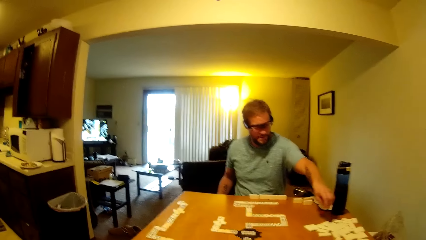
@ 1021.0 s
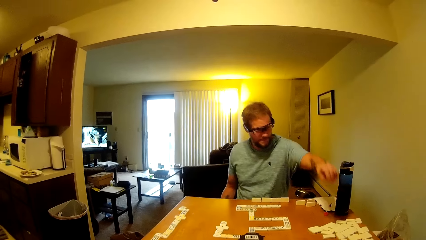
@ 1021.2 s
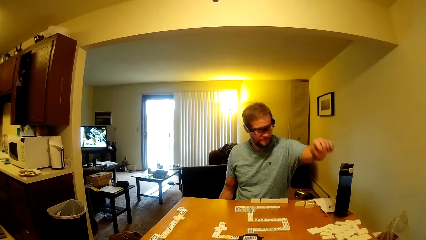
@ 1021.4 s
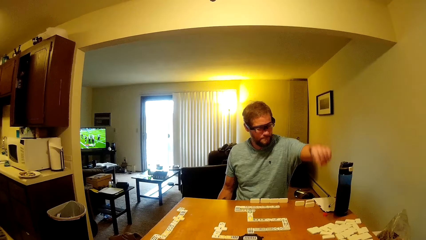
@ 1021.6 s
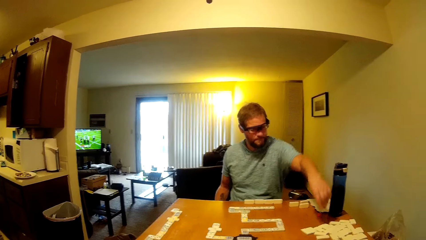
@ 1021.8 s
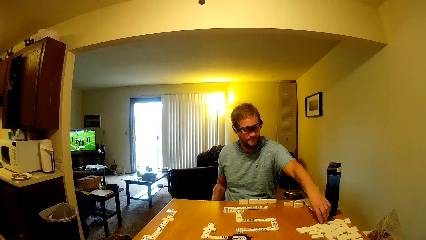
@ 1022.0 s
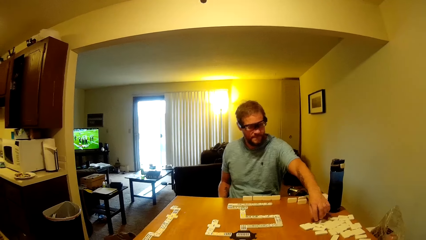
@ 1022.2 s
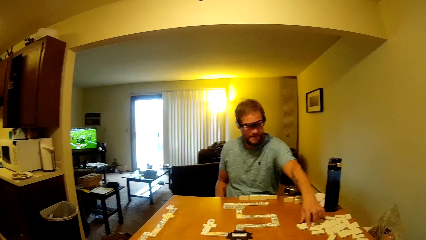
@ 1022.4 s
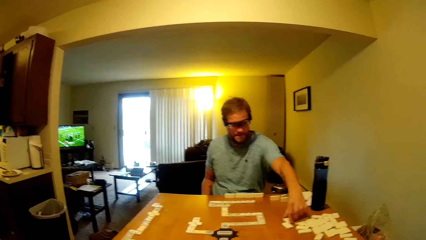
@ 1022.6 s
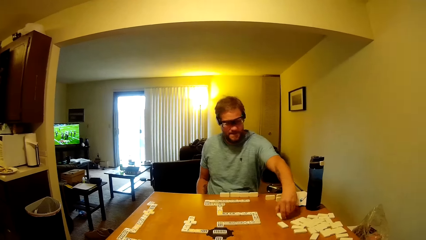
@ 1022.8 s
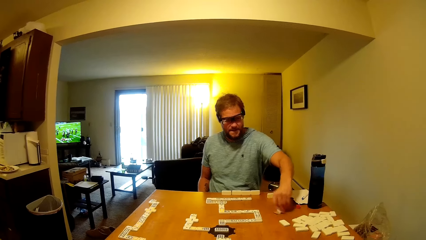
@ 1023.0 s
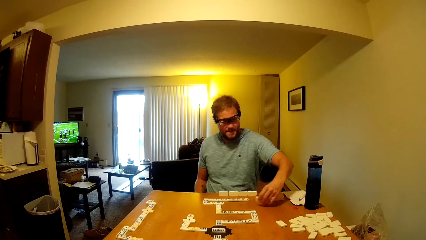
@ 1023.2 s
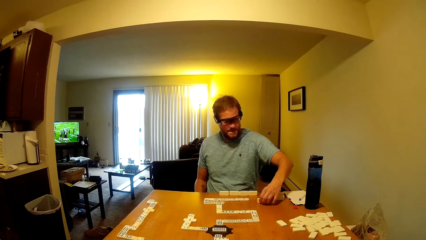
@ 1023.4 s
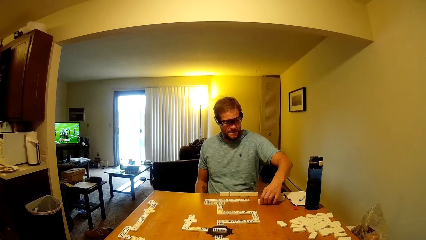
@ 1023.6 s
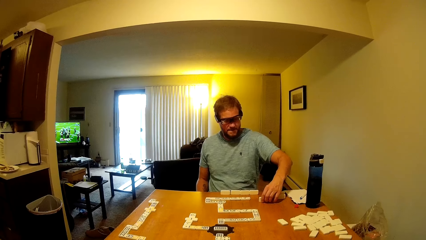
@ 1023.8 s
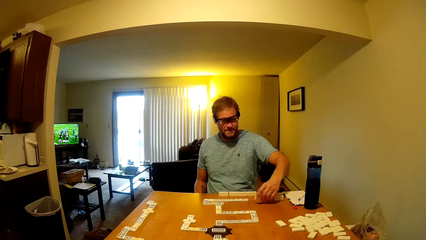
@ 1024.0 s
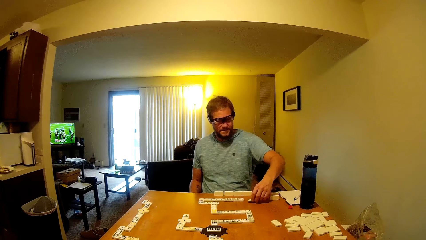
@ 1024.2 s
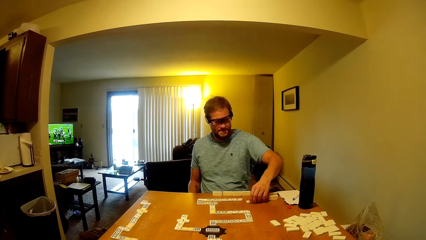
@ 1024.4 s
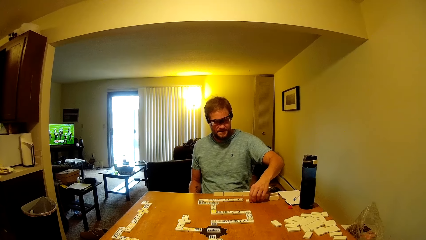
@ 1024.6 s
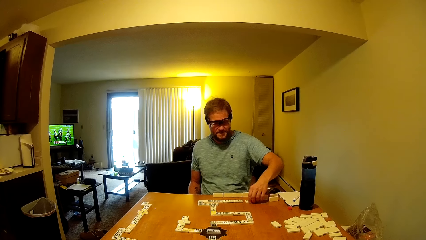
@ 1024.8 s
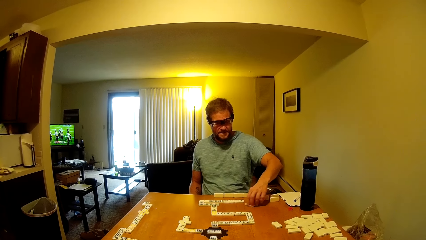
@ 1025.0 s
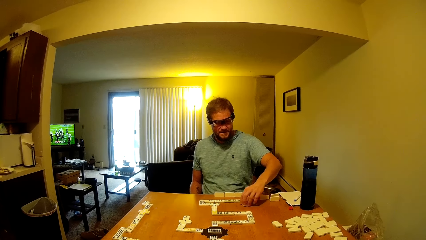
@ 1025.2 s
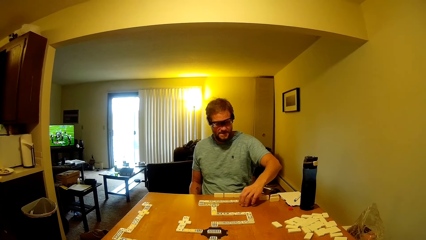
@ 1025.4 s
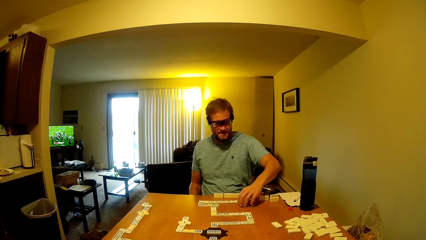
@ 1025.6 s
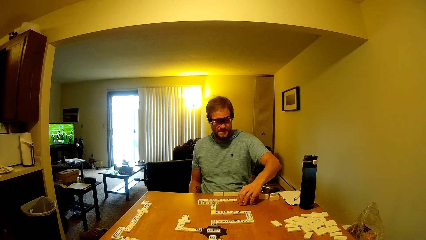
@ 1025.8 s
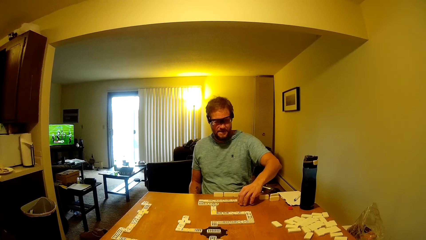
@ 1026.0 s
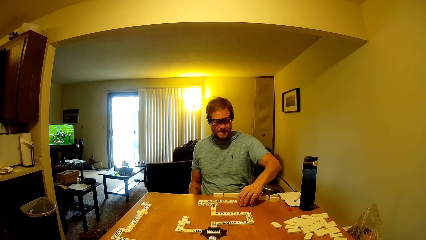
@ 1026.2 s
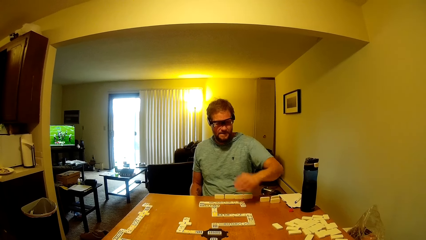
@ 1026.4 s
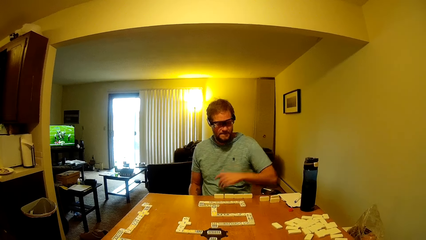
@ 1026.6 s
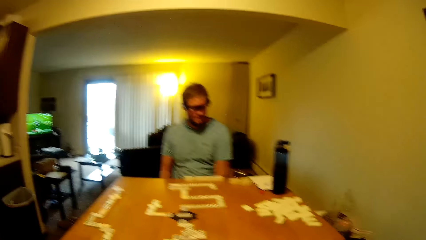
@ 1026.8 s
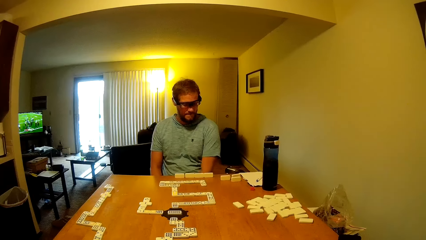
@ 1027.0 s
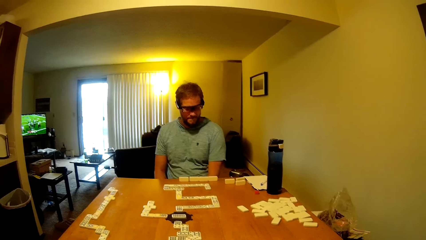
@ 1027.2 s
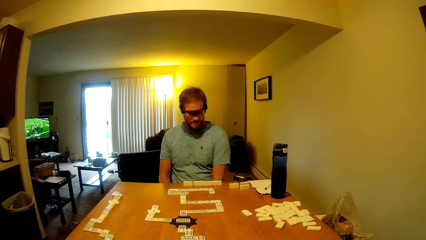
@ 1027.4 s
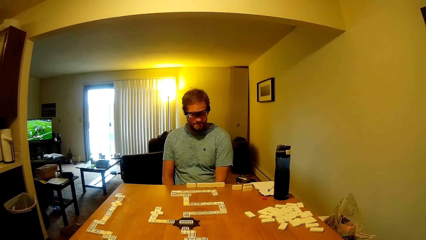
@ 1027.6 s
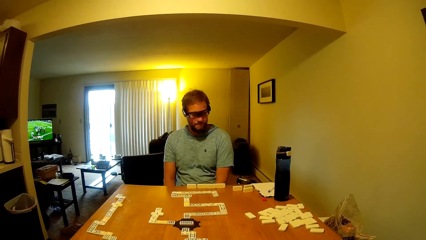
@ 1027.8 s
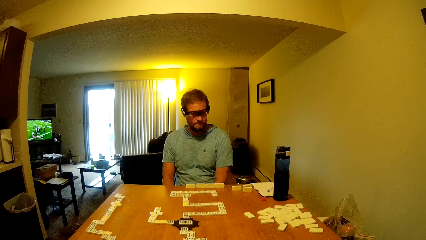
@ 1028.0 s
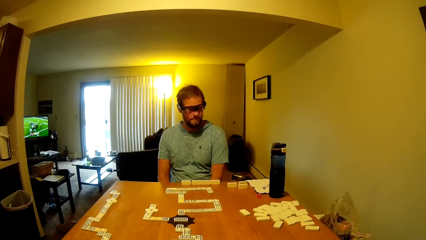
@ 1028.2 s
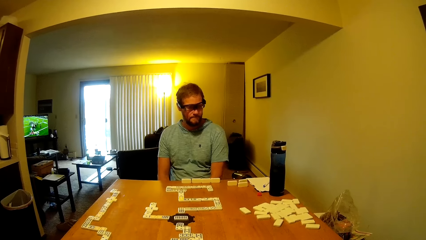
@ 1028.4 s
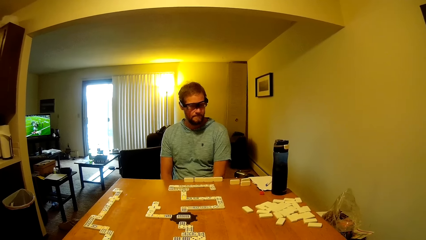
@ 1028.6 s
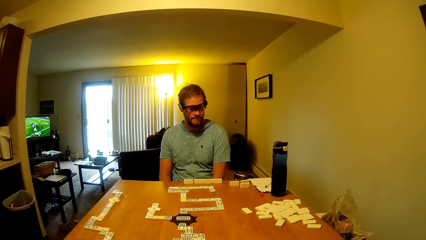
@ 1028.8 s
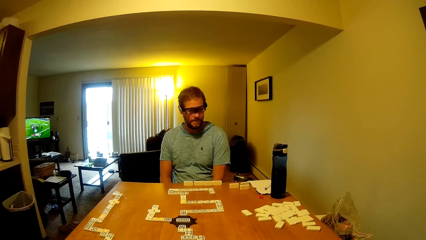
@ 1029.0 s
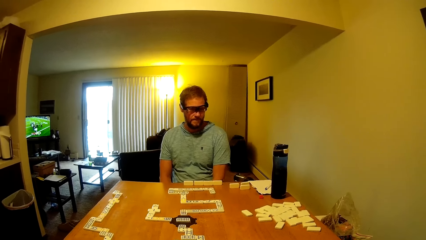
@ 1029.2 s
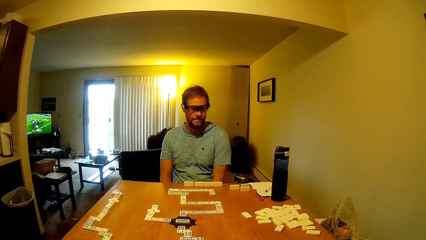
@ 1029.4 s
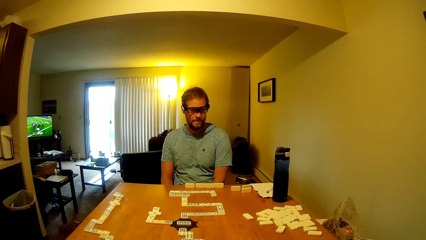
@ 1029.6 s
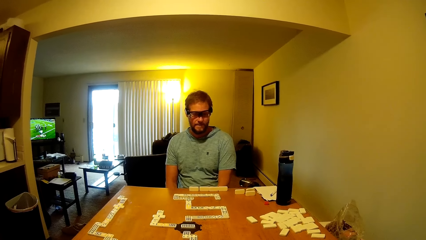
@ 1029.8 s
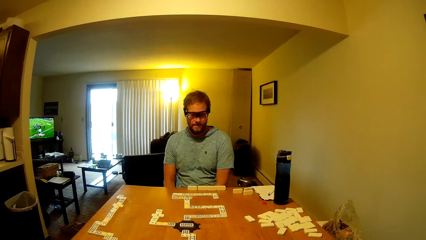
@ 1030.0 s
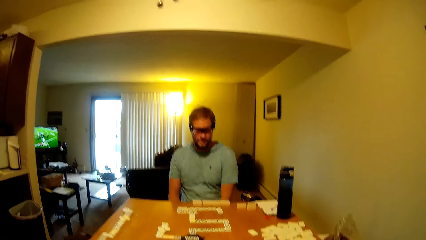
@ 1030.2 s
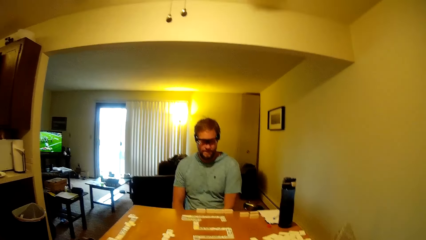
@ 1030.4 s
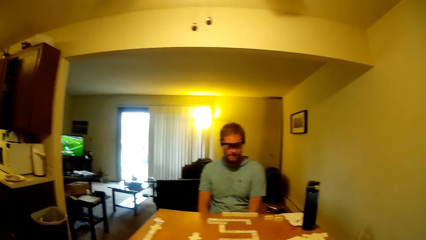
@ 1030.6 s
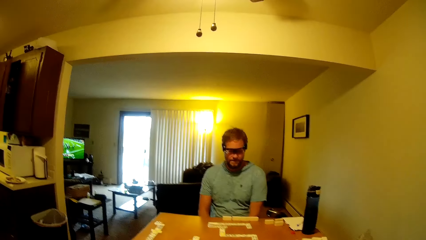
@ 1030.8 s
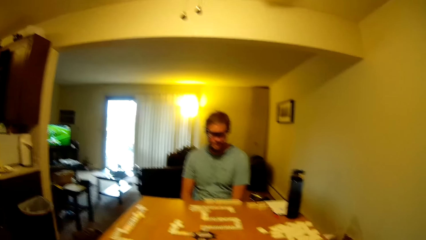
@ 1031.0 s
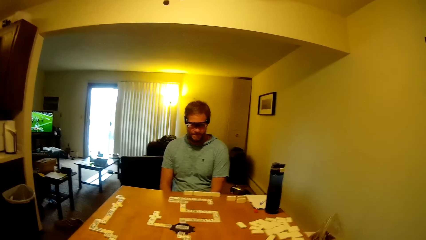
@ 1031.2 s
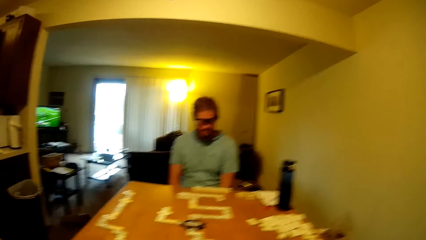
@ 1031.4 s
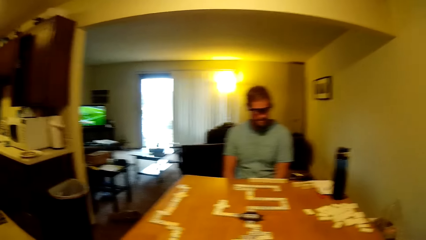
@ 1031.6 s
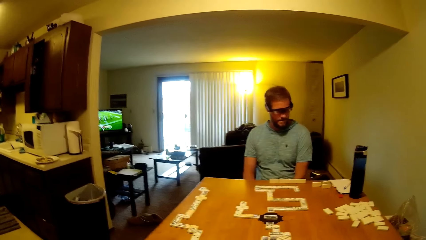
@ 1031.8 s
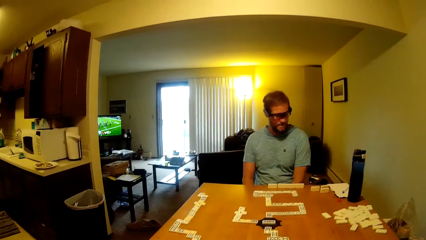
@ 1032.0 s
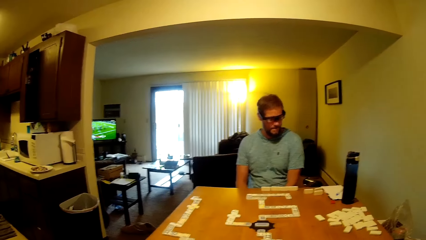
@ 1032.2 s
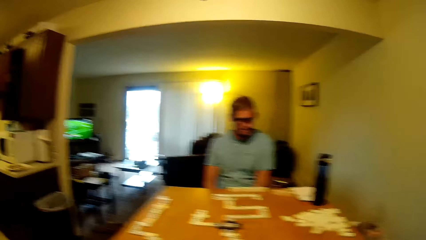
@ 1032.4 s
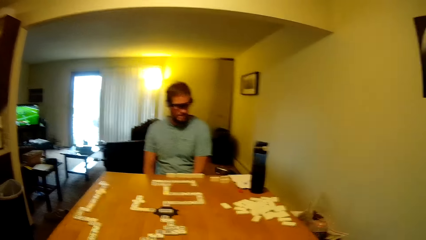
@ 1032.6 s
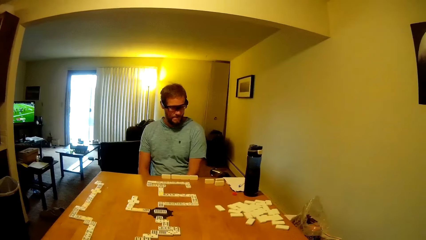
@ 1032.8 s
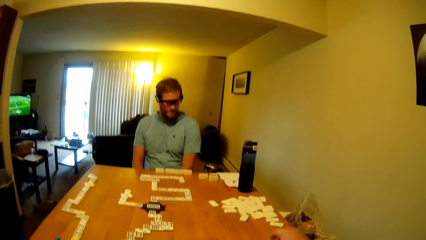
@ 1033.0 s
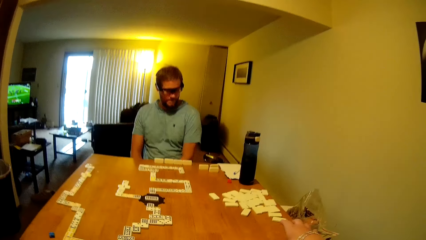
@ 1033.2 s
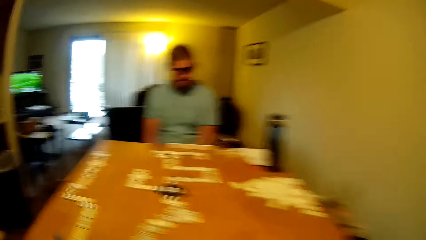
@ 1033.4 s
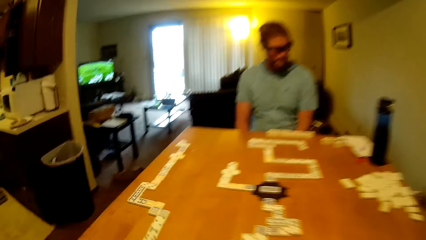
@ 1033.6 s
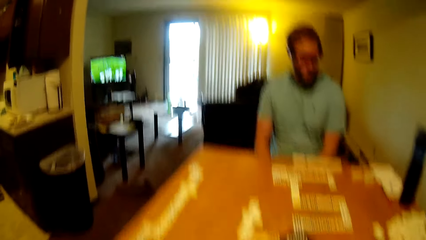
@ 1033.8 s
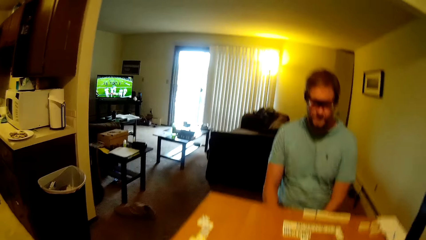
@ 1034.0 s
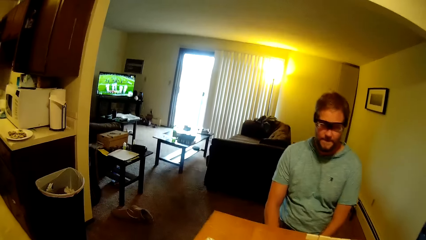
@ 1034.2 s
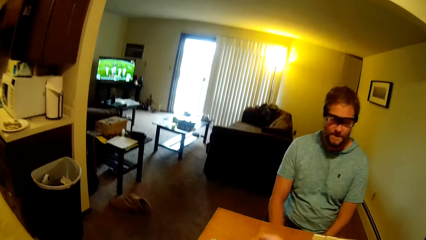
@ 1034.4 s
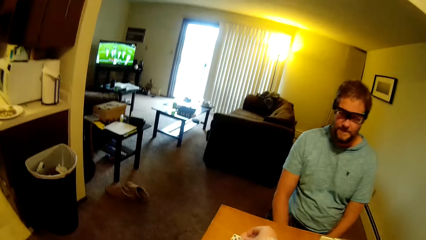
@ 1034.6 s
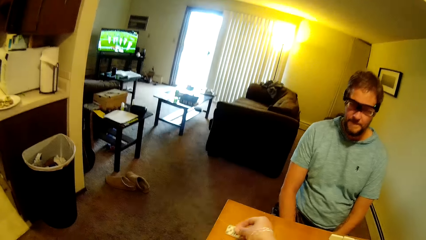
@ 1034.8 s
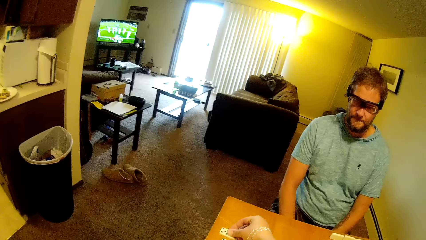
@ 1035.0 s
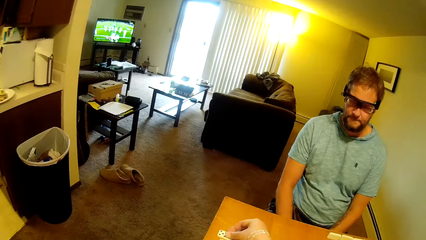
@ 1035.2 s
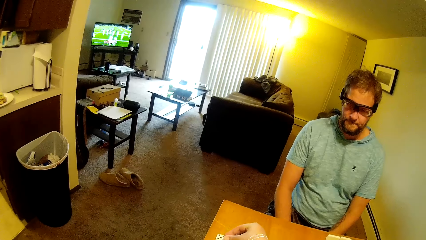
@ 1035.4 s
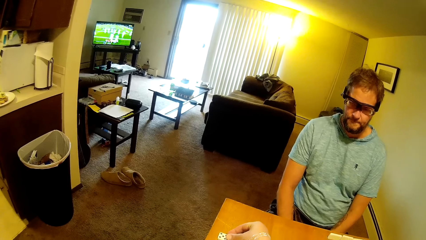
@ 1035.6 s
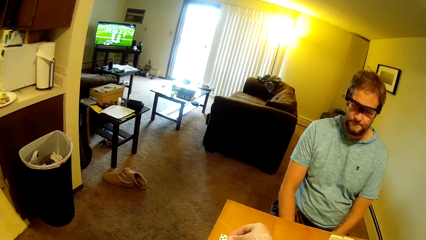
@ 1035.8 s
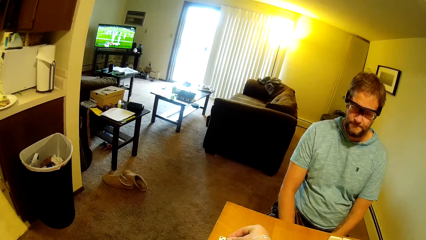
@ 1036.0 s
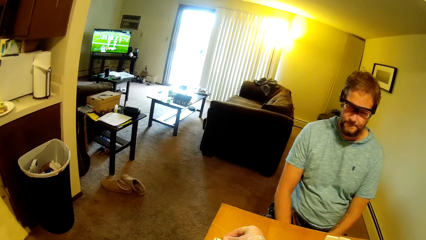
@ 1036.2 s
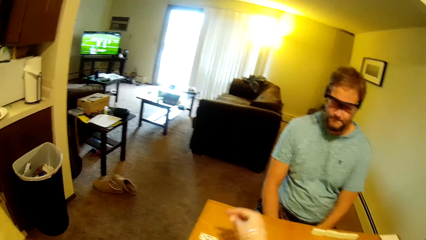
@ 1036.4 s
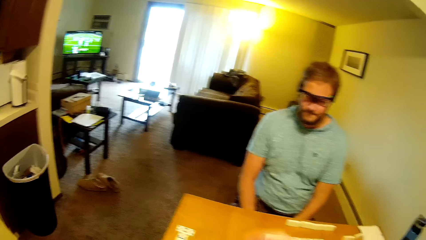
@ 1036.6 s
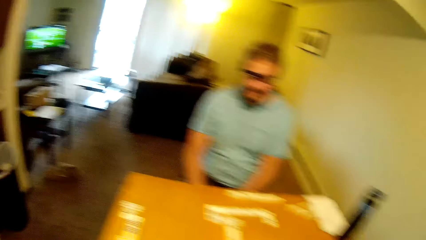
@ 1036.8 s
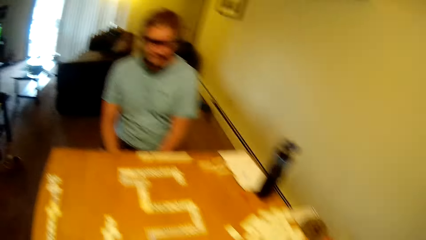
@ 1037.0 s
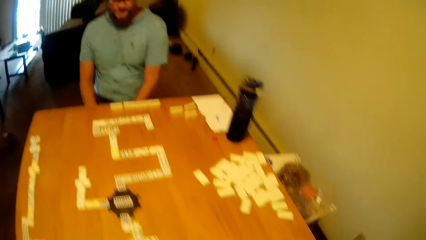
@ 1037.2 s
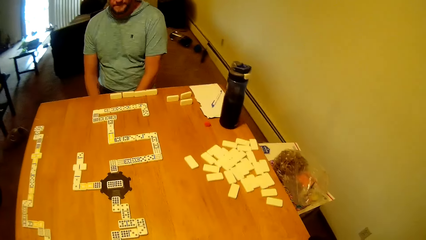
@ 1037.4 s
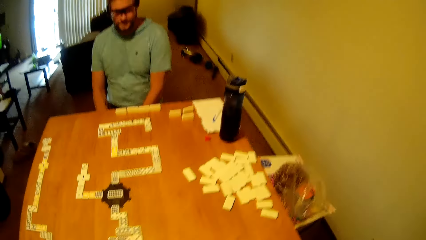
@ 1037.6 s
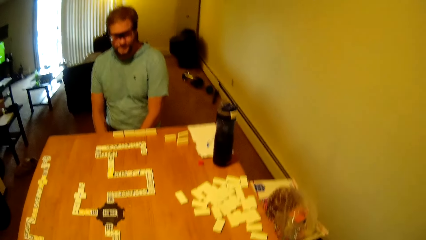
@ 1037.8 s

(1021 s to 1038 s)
A man moves a domino tile on the table with his left hand. The man picks the domino tile from the table with his left hand, drops the domino tile on the table with his left hand, and moves the domino tile on the table with his left hand. The man plays a dominoes piece. The camera wearer drops a domino tile on the table with his right hand.
